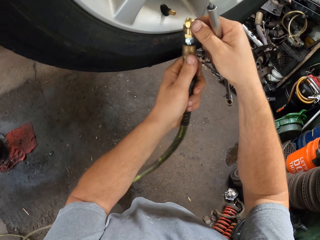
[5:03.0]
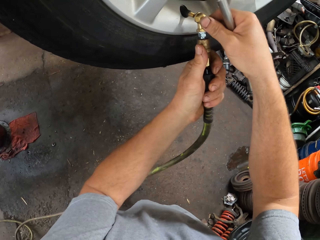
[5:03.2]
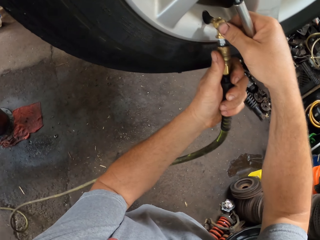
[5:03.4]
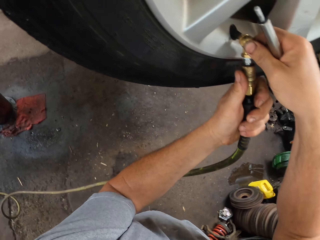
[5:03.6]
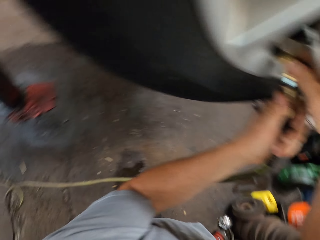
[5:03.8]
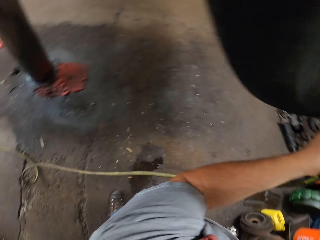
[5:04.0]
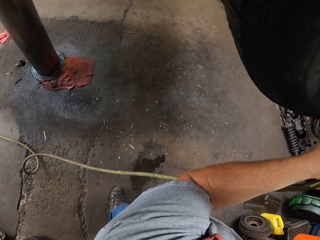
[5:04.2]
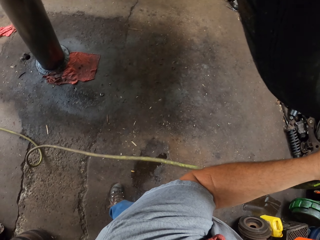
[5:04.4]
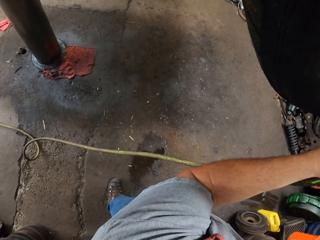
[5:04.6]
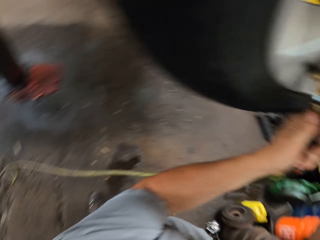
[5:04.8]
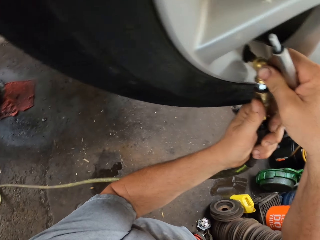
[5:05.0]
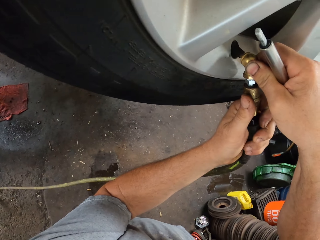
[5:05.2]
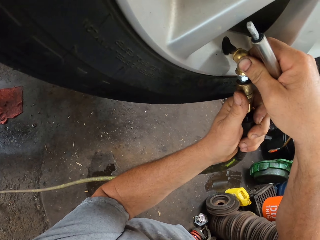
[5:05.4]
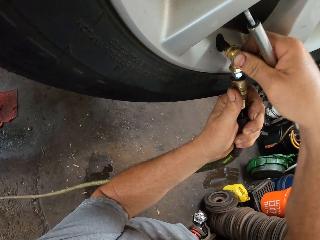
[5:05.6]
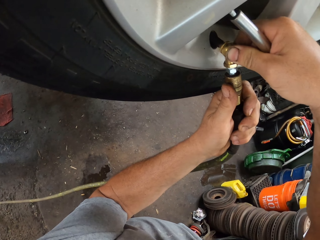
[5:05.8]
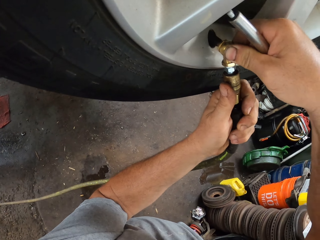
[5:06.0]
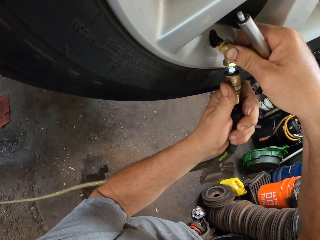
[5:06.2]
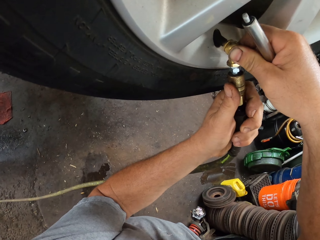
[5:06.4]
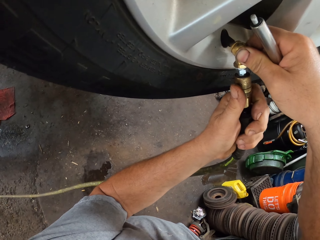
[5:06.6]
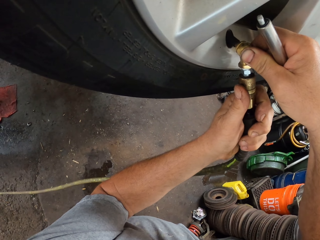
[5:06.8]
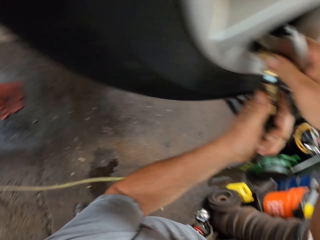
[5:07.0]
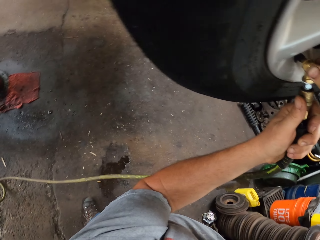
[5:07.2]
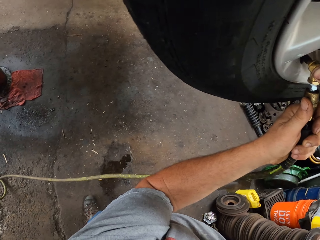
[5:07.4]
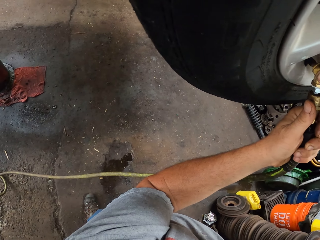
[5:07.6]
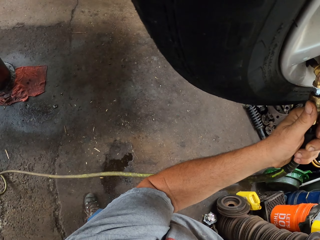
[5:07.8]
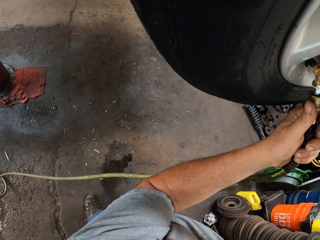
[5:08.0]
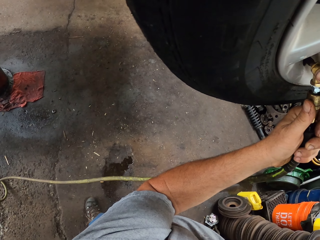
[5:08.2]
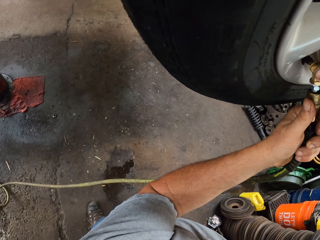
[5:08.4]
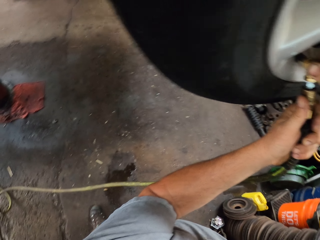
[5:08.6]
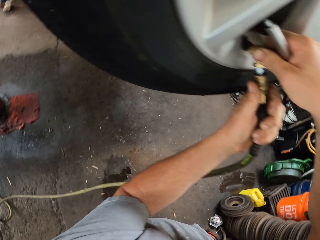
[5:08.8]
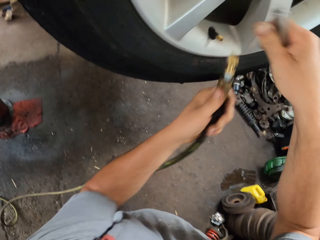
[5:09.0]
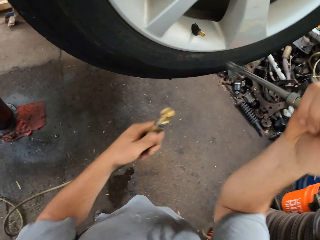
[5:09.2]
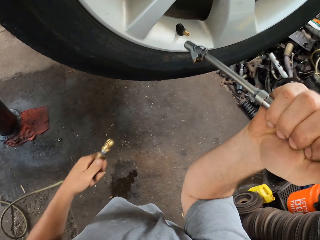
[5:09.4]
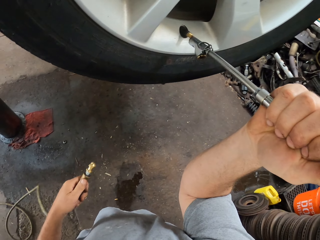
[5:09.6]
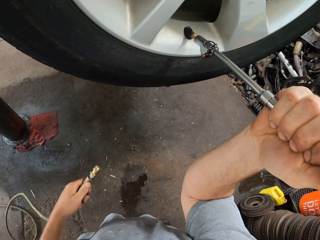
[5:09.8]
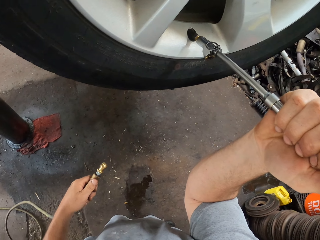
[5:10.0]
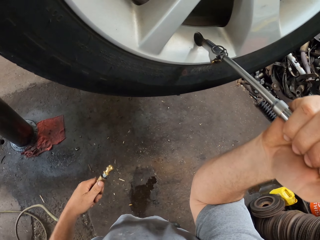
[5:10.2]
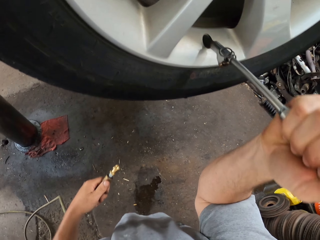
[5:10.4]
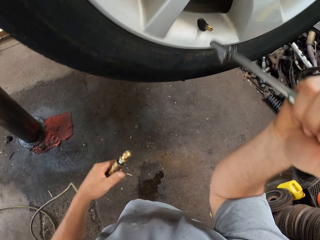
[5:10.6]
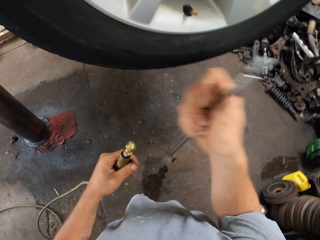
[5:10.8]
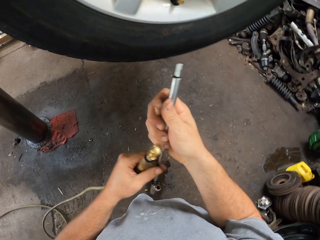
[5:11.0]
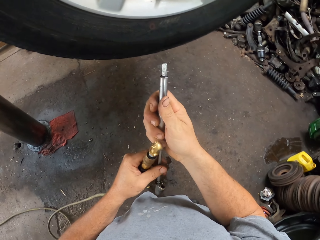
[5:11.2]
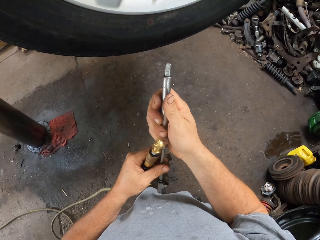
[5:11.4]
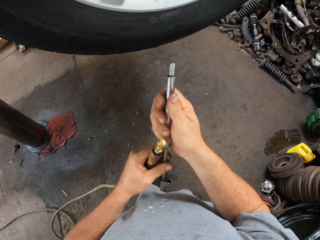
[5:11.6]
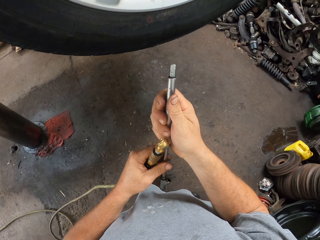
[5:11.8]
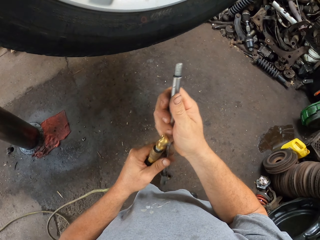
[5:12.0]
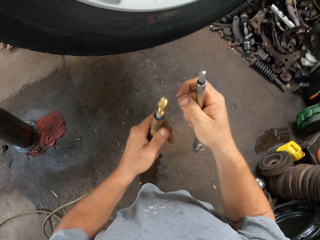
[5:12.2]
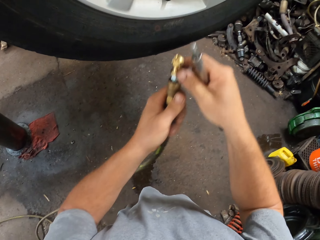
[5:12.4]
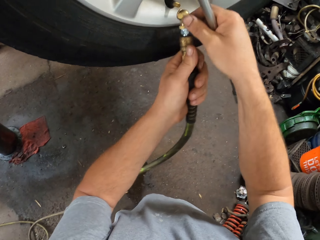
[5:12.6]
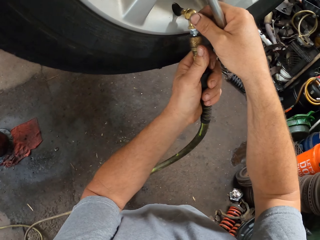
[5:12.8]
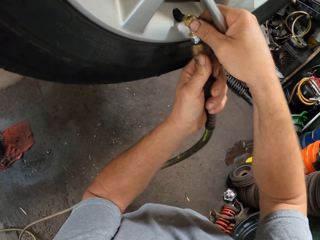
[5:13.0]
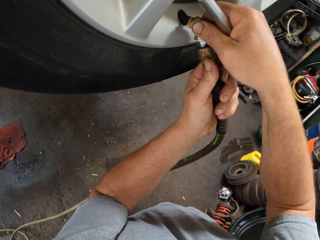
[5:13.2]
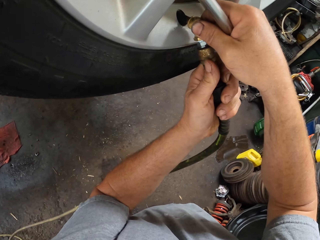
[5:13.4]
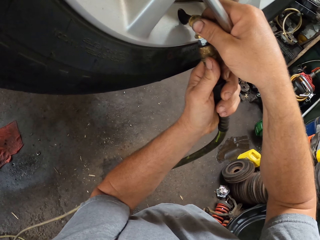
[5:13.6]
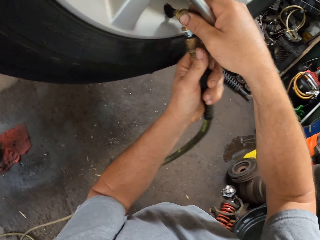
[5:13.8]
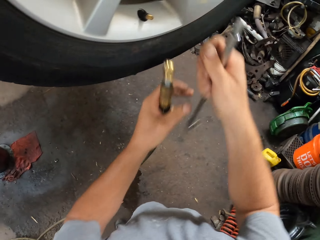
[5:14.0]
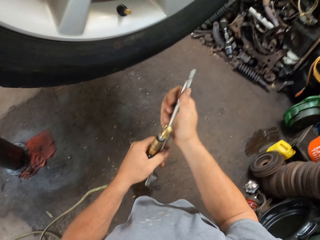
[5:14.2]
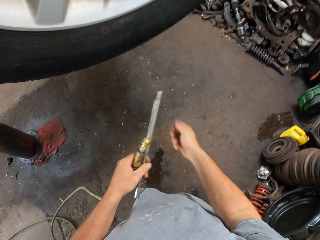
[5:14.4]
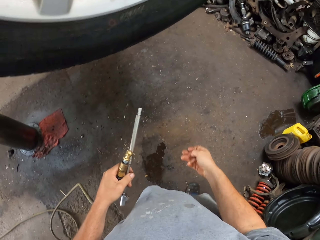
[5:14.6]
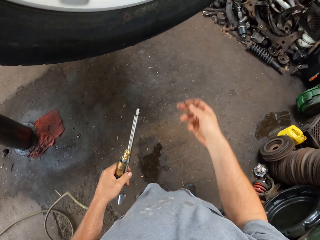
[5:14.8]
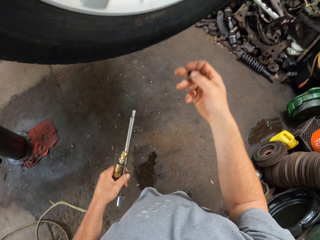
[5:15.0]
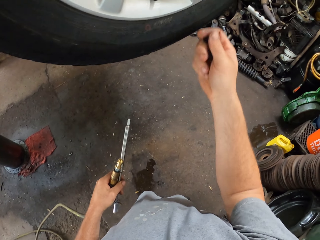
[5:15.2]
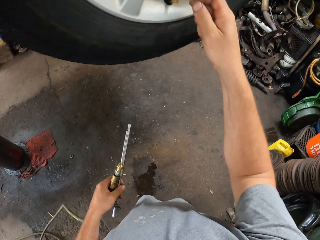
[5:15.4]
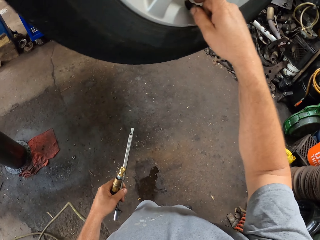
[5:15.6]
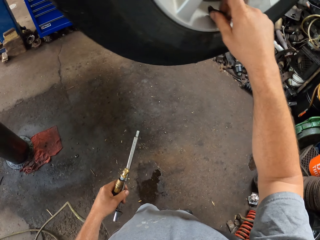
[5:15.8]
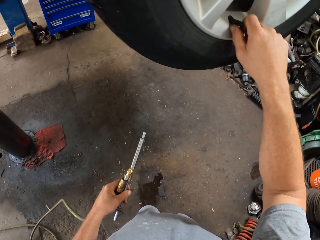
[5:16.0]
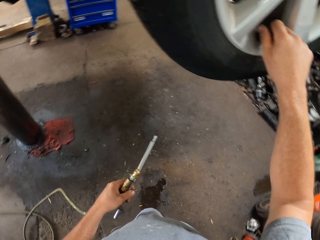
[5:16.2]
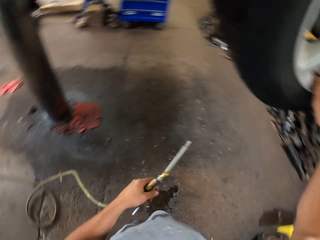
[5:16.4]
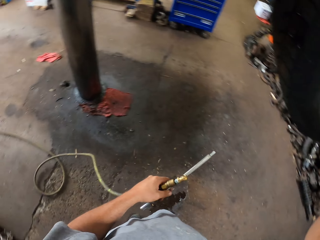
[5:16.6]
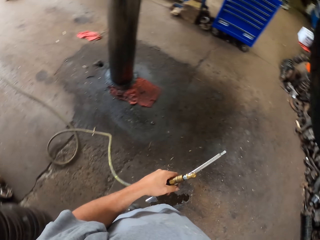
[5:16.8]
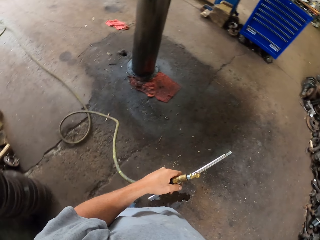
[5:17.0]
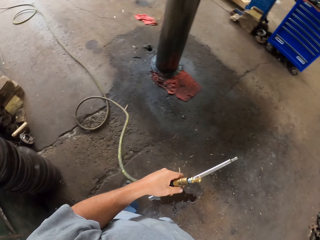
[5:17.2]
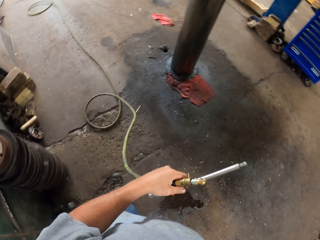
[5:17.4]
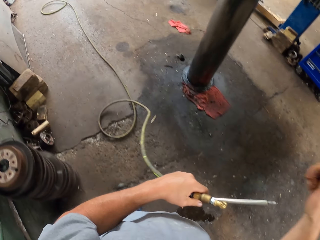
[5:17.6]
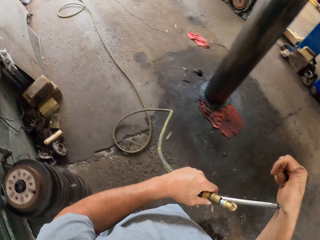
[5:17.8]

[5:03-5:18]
The camera wearer places the mouth of the gas pipe on the nut in the wheel. They remove the mouth of the gas pipe on the nut. They place something on the nut and remove it from the nut. They place the mouth of the gas pipe on the nut in the wheel. They remove the mouth of the gas pipe on the nut. They close the nut.

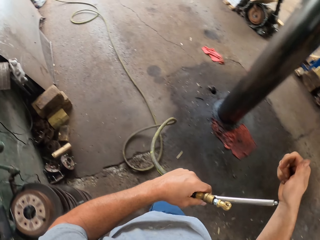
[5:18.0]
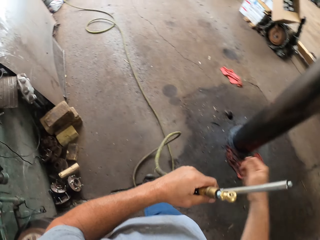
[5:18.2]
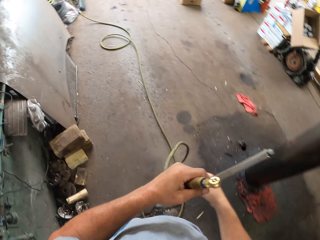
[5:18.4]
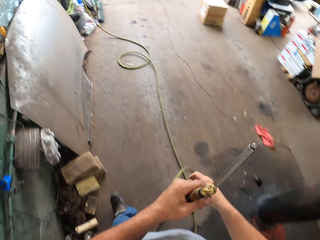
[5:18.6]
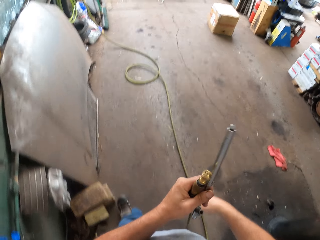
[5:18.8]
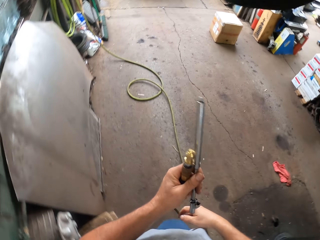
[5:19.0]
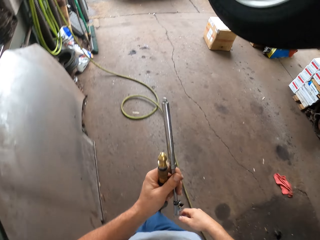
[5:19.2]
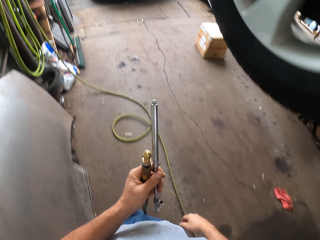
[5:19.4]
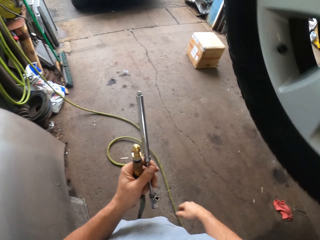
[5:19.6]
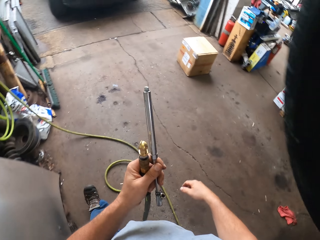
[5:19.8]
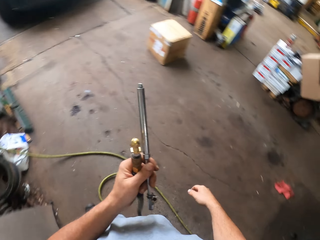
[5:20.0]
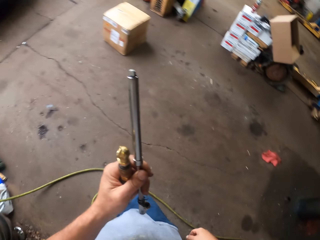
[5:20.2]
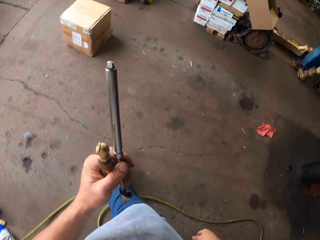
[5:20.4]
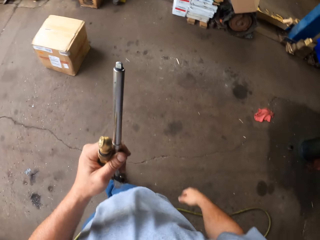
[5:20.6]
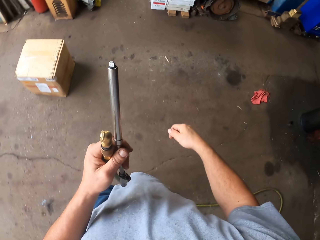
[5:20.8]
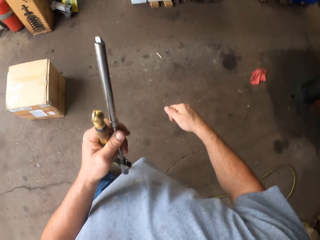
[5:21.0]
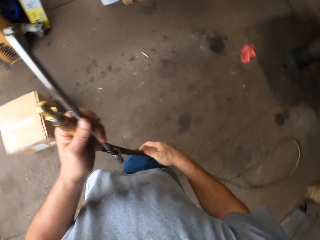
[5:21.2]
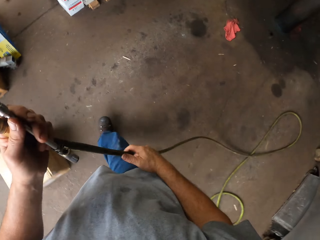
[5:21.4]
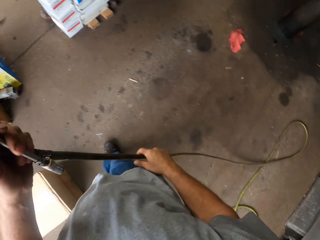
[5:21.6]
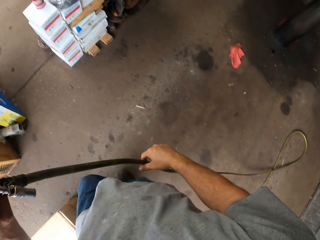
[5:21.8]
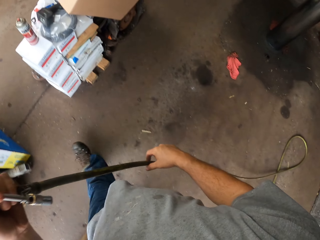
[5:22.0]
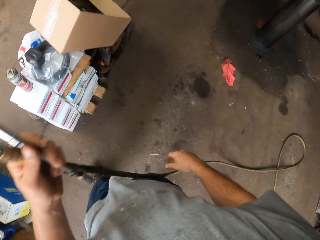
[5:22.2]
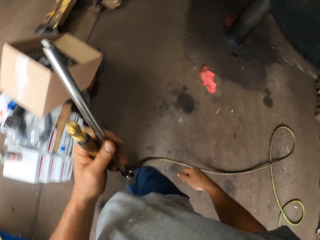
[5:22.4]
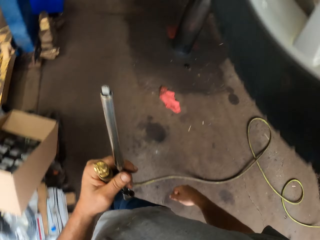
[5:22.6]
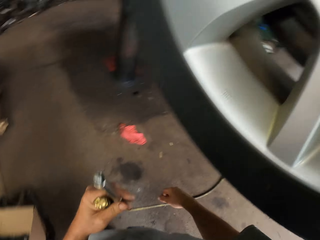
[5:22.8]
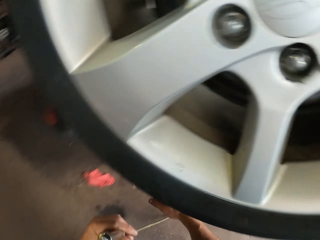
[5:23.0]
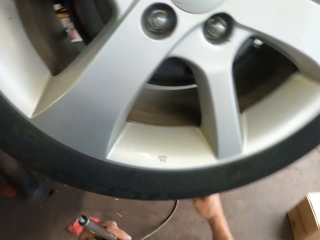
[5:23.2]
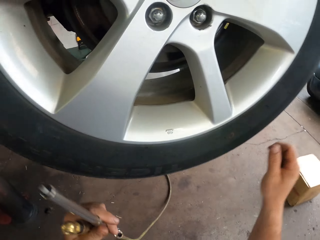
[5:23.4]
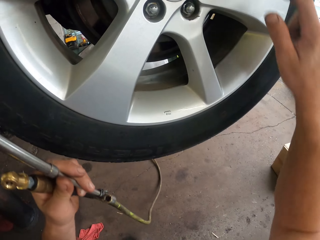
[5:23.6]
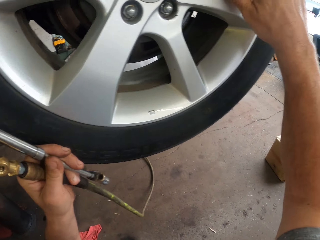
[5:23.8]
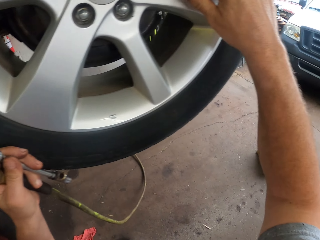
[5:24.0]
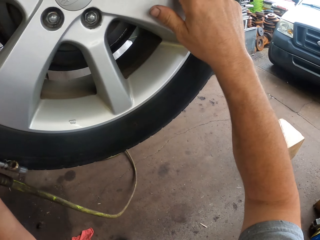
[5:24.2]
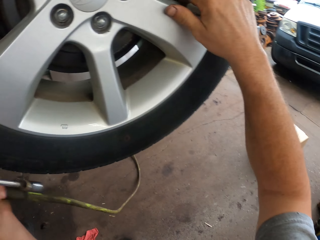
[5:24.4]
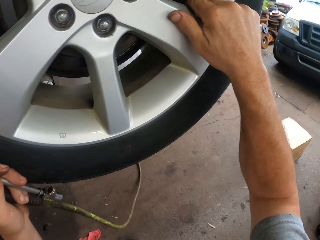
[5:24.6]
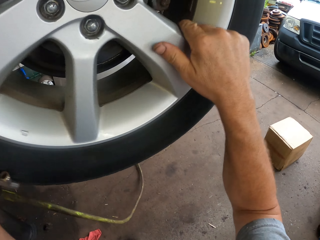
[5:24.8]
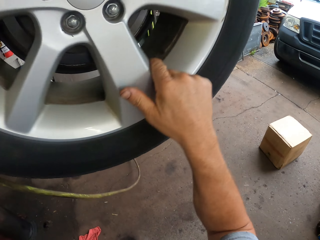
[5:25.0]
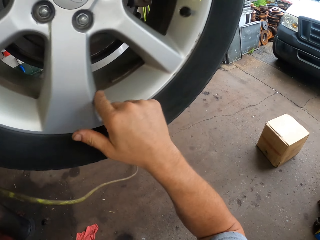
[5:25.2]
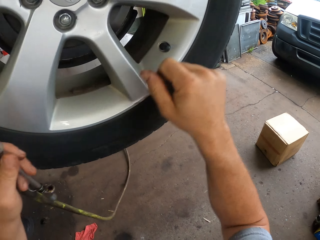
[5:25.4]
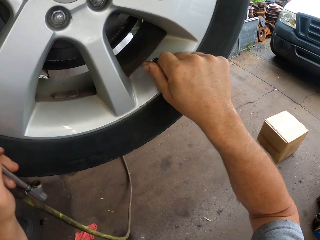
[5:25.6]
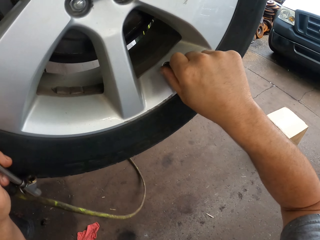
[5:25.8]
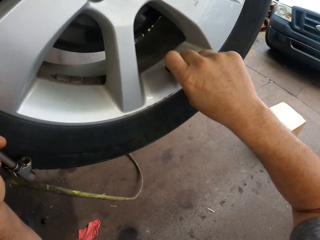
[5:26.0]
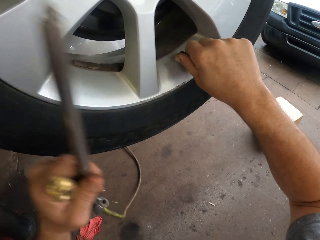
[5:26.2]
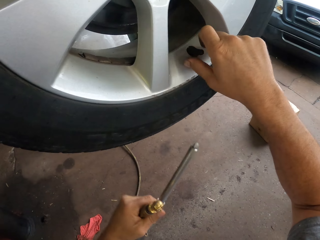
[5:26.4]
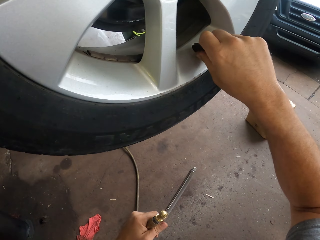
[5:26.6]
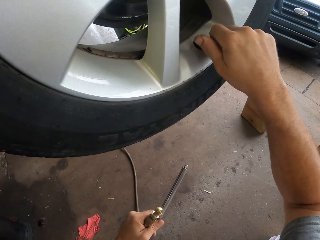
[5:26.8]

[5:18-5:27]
The camera wearer walks back around the garage. They turn the wheel tire. They hold the wheel.
